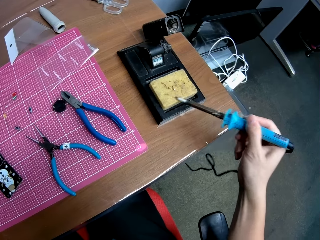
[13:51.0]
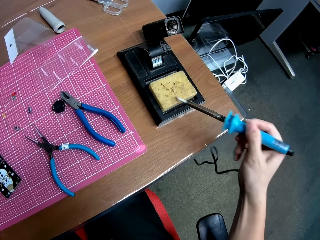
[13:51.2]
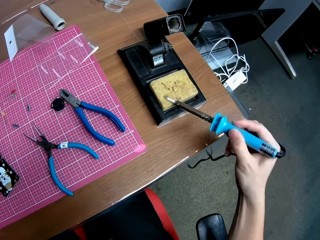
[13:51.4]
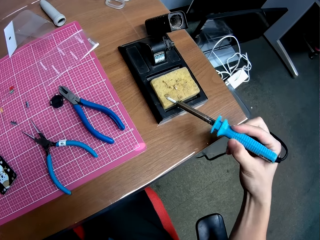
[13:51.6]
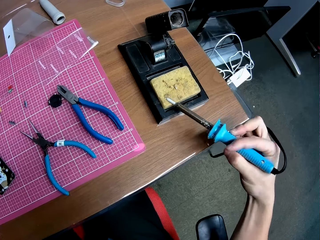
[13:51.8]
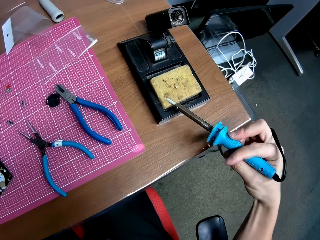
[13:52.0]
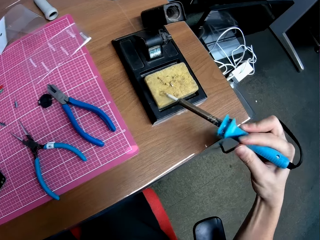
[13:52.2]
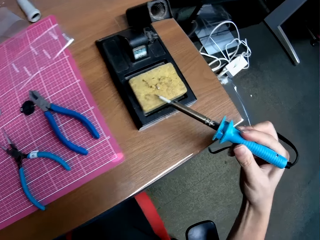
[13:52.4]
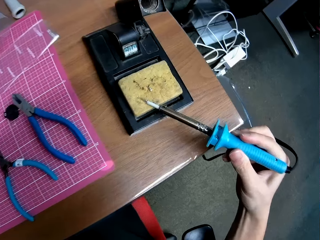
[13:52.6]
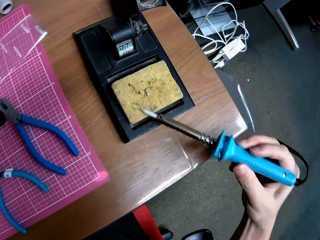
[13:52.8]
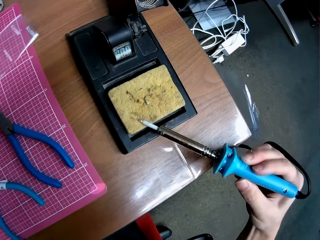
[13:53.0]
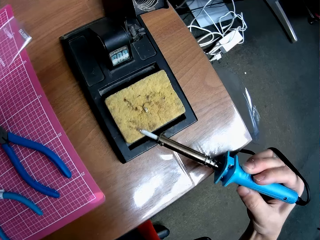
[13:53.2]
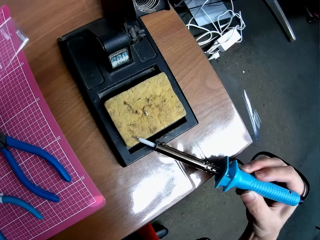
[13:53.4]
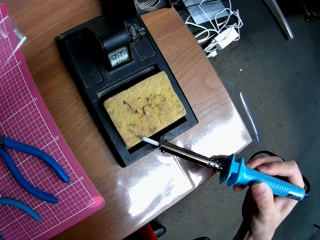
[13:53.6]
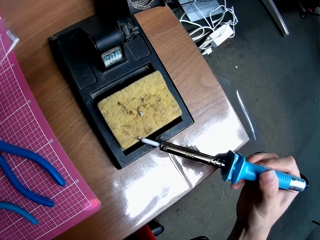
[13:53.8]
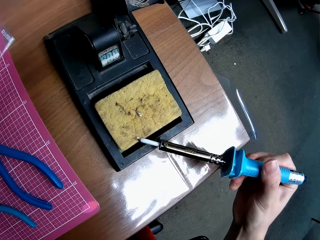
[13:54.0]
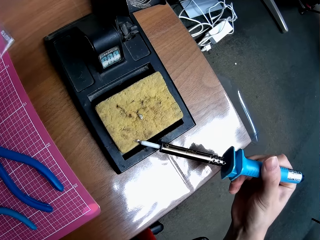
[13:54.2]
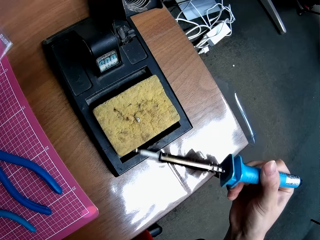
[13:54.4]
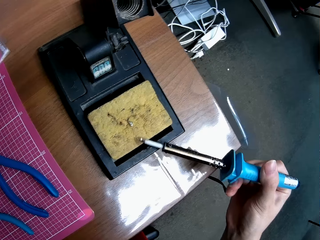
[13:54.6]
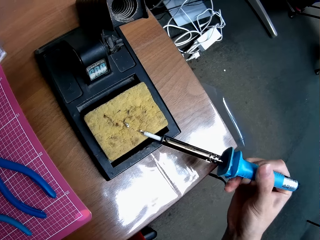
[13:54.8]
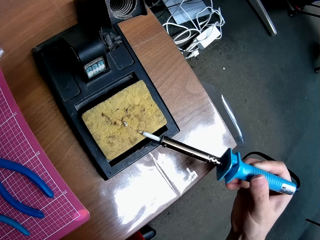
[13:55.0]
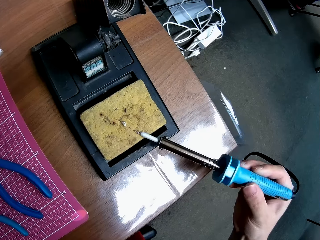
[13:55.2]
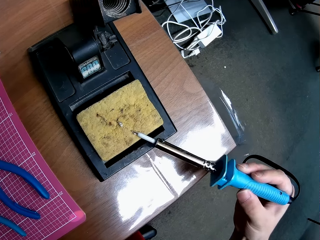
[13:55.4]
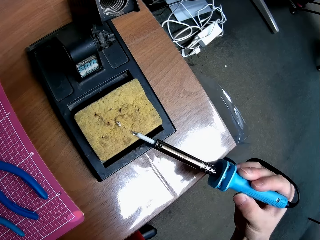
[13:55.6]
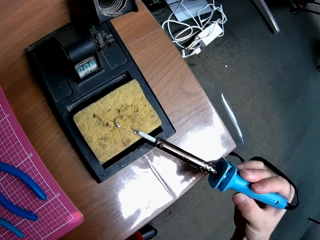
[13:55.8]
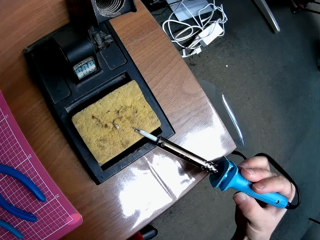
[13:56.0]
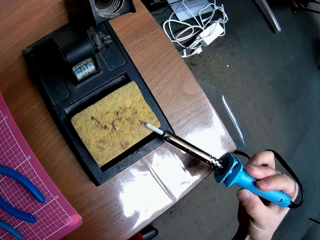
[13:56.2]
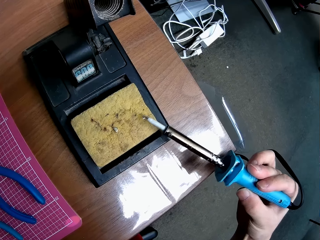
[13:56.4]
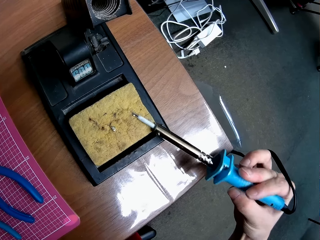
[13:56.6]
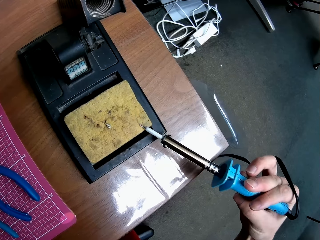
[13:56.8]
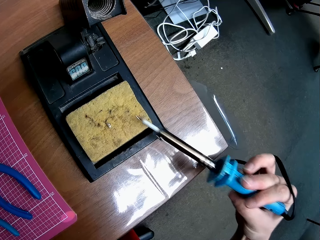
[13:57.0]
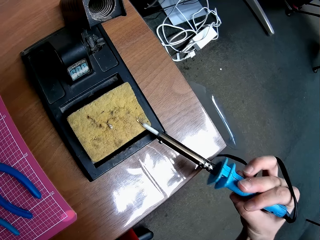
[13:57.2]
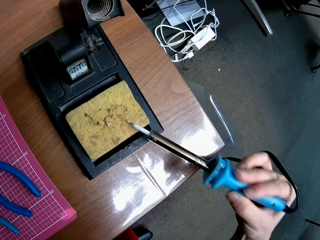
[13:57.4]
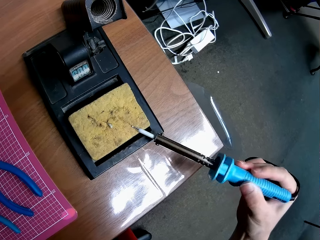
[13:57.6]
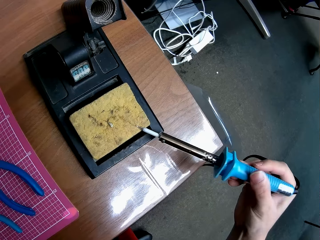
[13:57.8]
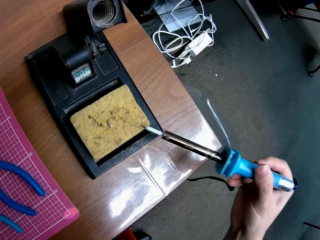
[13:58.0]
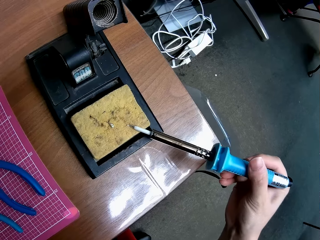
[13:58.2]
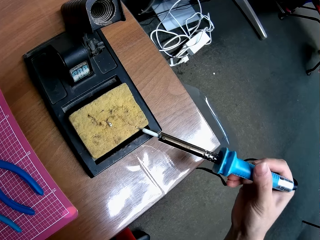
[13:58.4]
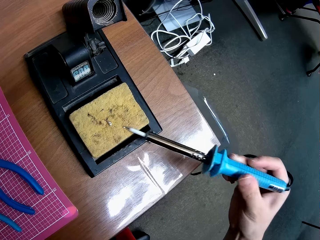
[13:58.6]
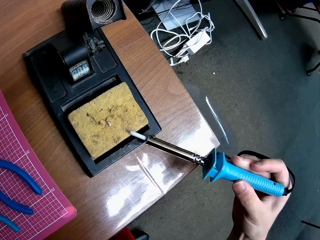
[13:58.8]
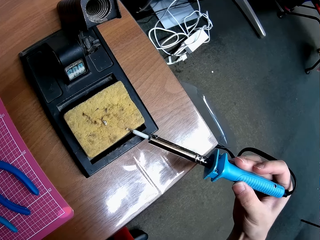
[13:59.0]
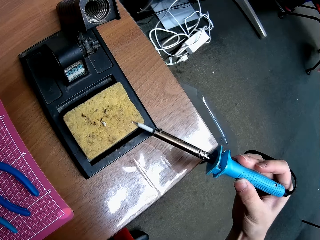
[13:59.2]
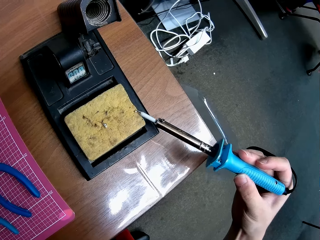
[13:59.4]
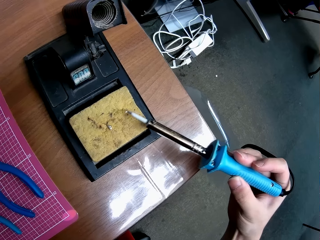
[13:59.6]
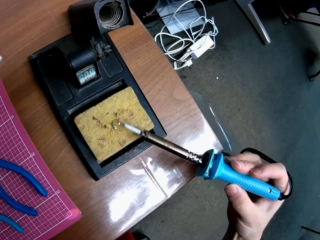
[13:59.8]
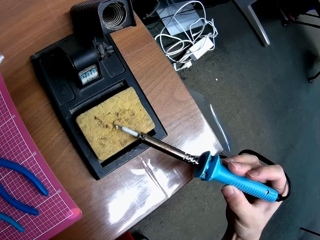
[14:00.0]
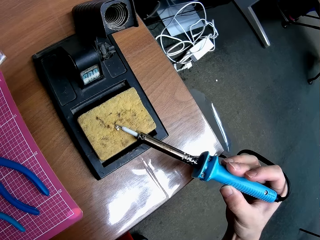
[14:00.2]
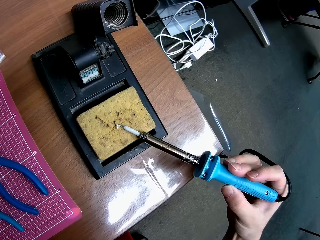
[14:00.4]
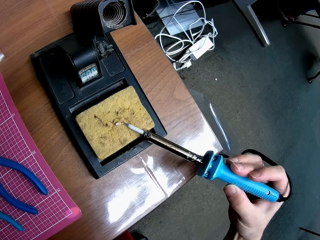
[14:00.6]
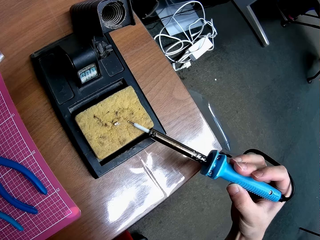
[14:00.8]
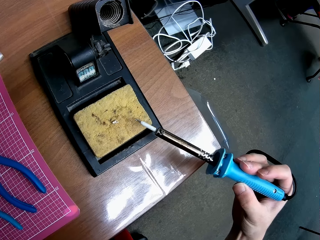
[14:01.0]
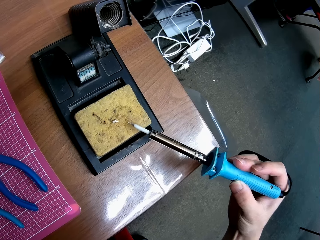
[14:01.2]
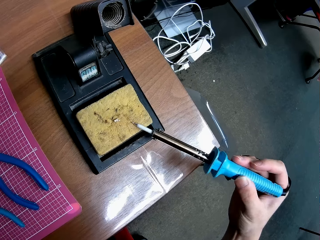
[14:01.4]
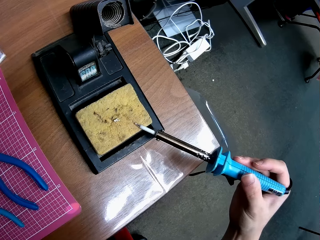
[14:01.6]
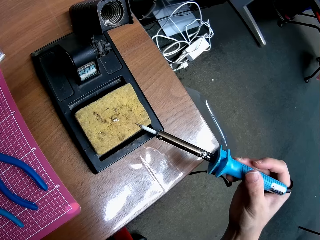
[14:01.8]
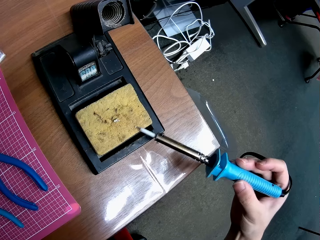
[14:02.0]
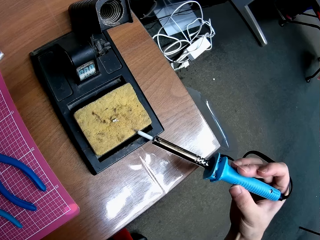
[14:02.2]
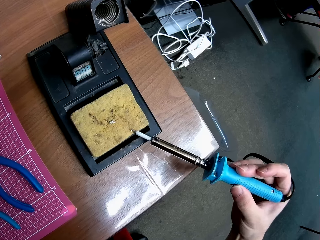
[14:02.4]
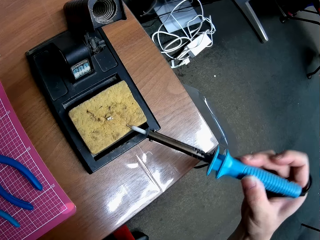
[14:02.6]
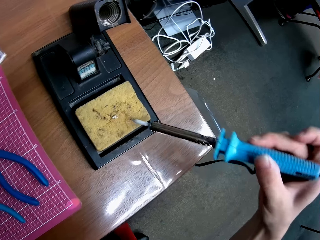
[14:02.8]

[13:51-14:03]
The camera wearer wipes the tip of the soldering iron on the solder sponge.

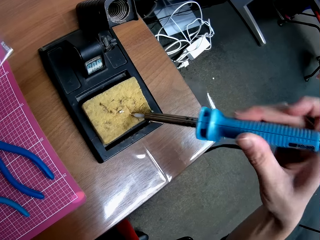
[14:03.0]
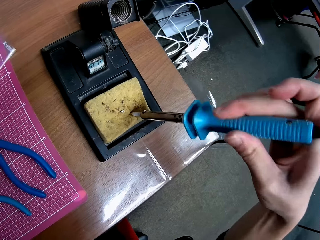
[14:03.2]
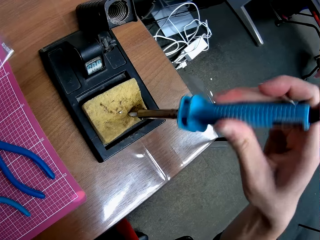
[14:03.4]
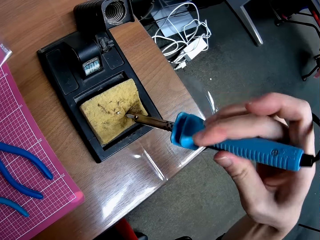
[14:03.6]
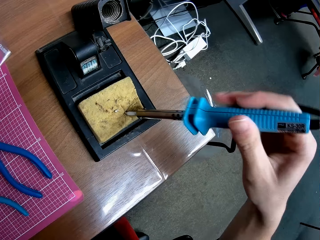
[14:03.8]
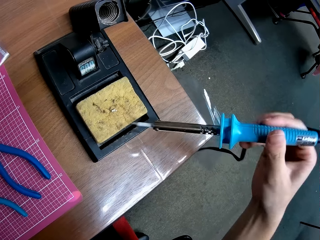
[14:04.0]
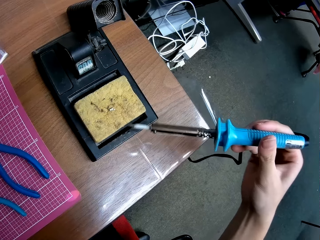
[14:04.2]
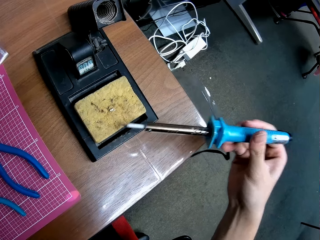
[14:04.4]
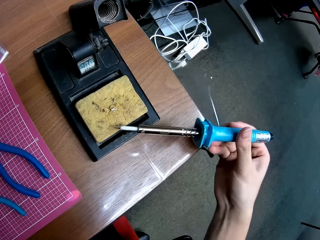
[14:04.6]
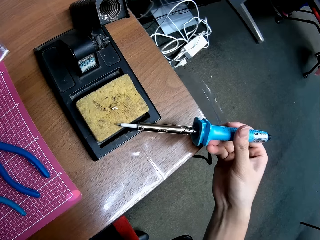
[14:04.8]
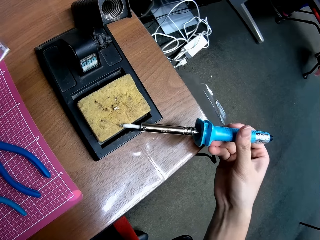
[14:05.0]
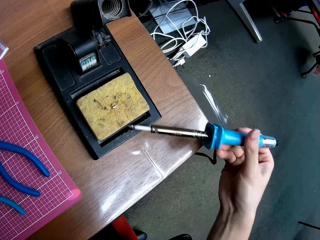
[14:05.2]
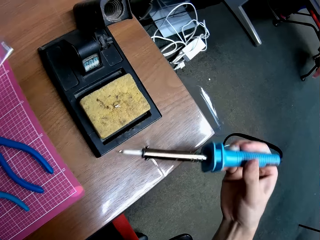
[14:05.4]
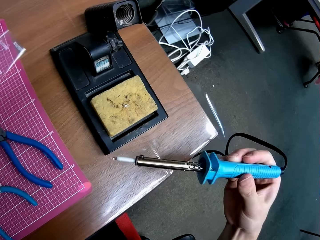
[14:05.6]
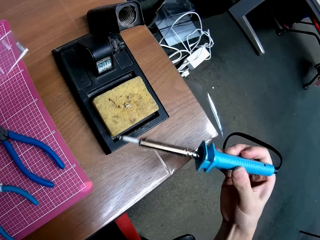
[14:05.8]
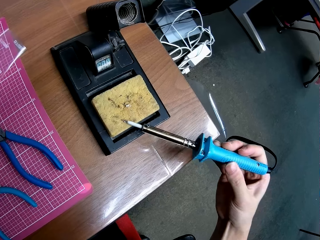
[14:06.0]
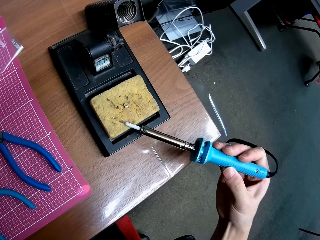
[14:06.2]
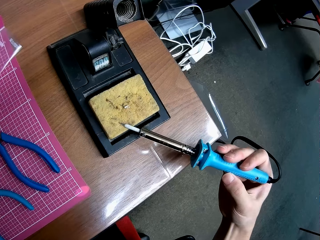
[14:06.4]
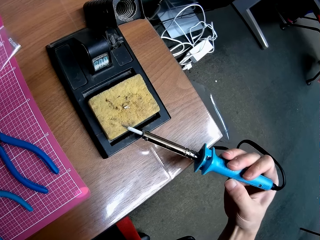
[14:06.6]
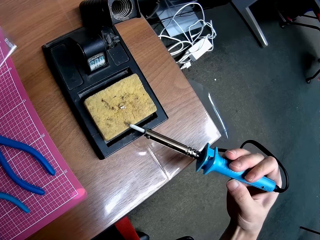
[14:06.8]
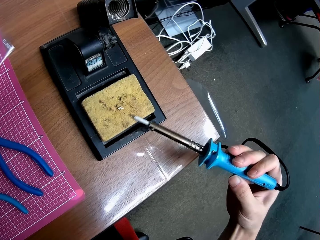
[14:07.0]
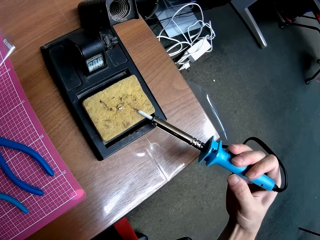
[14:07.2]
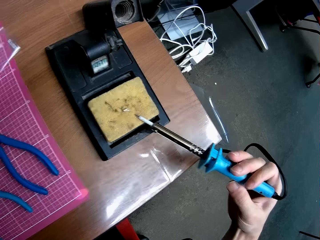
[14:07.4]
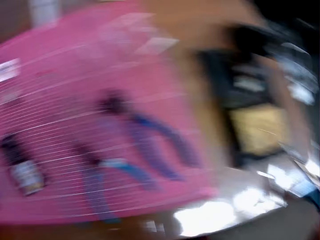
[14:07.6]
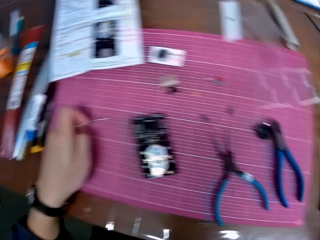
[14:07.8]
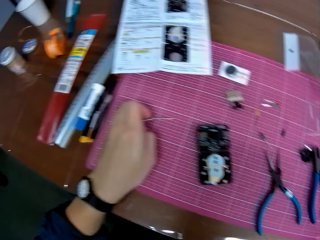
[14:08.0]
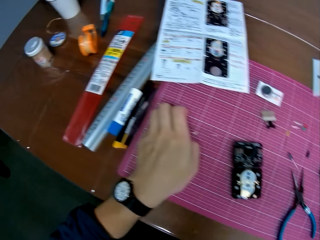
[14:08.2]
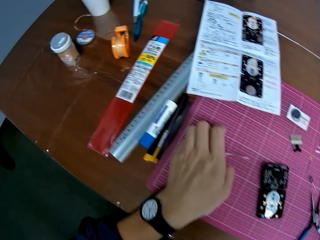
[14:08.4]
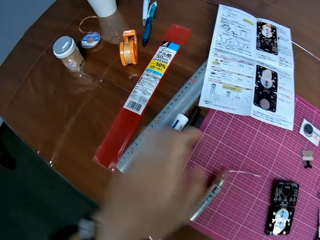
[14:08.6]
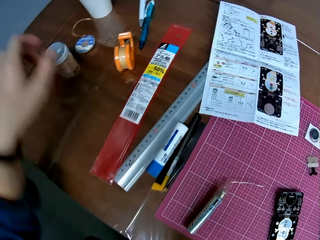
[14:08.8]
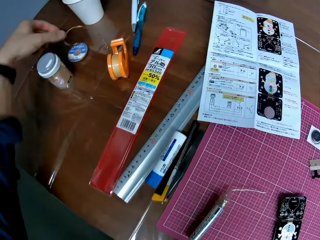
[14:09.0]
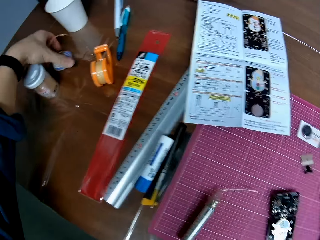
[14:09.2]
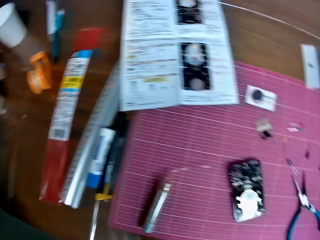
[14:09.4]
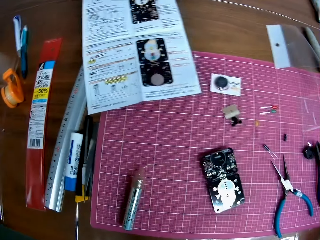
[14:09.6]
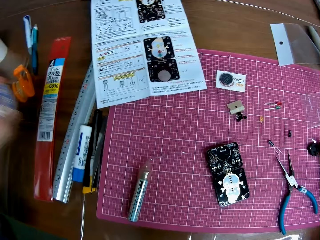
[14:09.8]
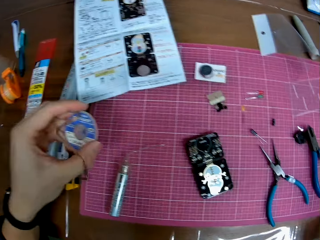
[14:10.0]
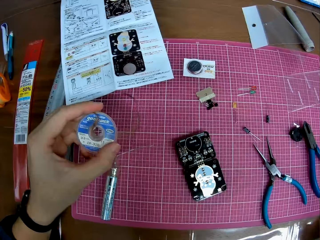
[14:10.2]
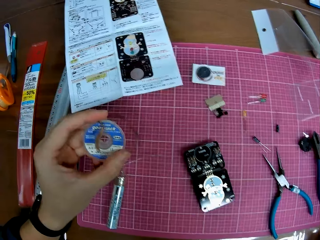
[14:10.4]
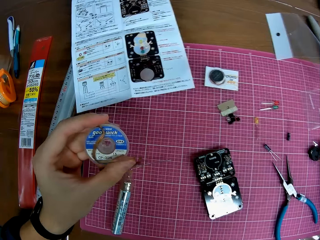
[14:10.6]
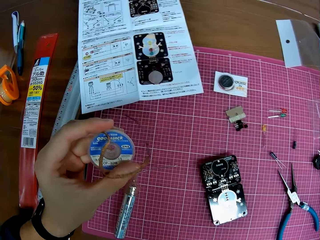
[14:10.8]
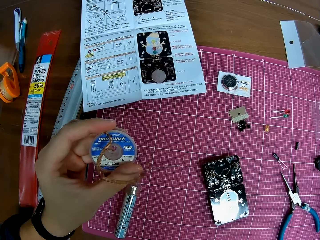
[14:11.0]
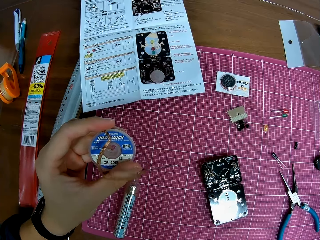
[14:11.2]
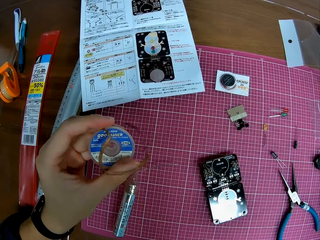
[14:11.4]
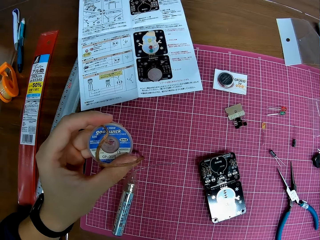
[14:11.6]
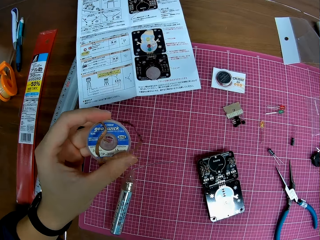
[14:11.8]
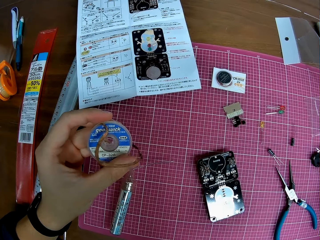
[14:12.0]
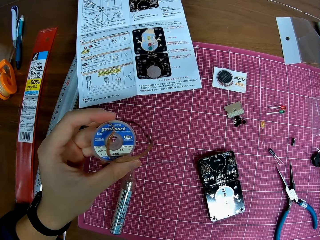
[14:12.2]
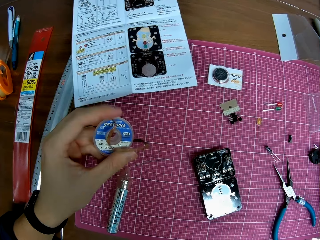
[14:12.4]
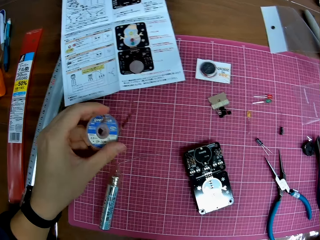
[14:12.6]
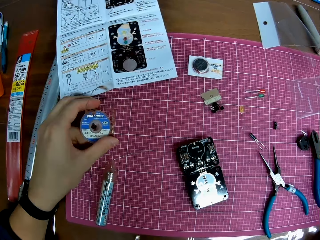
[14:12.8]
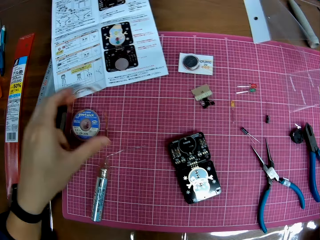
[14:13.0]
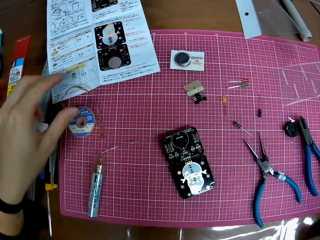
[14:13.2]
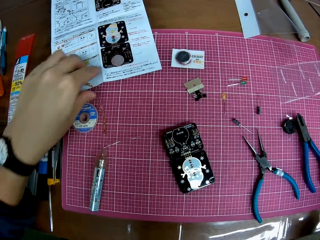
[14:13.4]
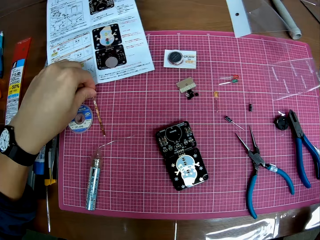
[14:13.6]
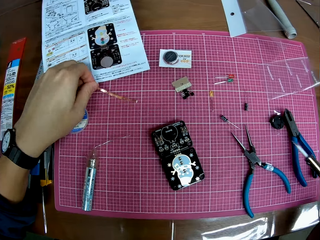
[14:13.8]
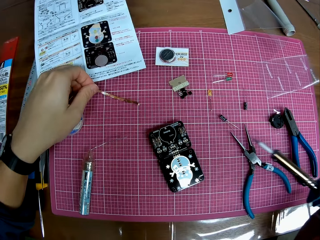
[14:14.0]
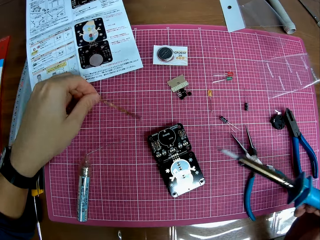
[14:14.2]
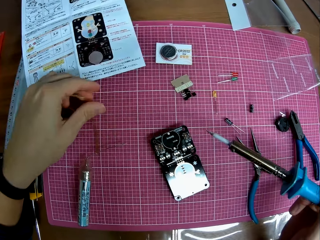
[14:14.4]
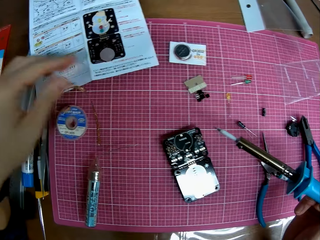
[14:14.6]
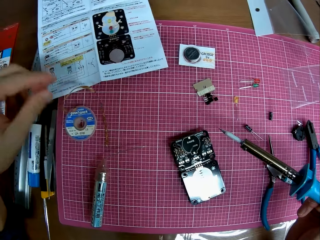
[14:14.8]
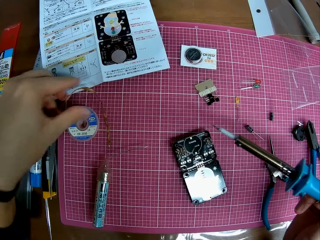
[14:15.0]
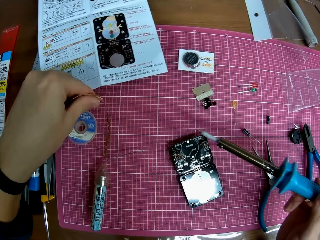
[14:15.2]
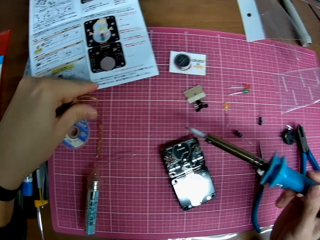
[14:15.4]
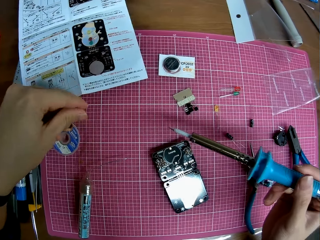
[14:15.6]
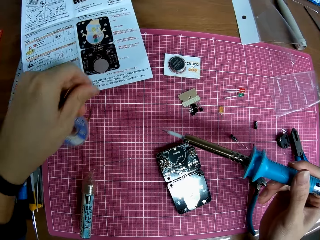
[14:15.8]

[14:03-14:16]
The camera wearer puts the solder wire on the table. They pick up a polyimide tape on the table. They take the solder wire. They drop the polyimide tape on the table. They put the solder wire down and take the soldering iron. They hold a part of the polyimide tape.
